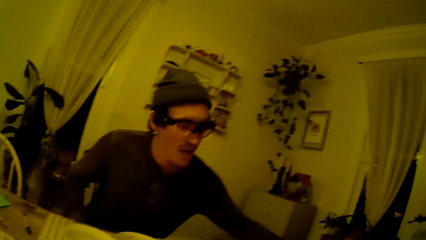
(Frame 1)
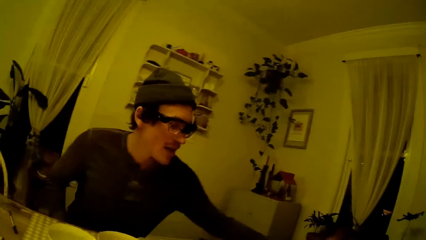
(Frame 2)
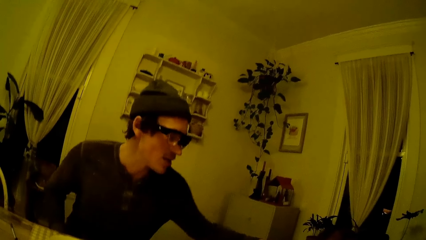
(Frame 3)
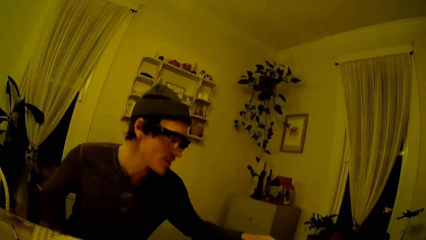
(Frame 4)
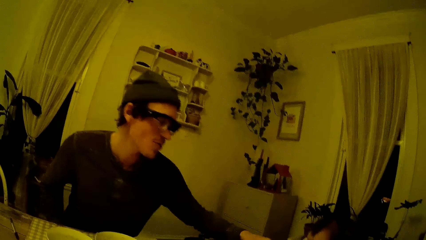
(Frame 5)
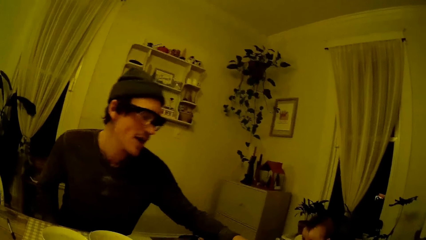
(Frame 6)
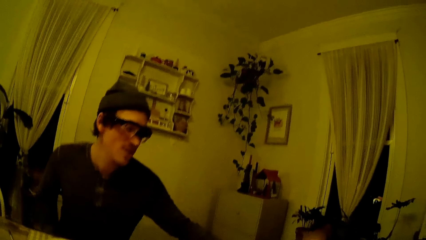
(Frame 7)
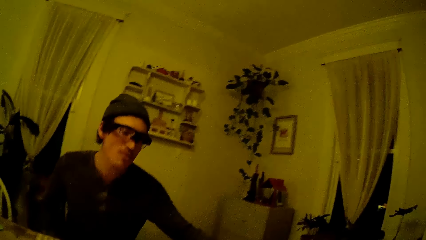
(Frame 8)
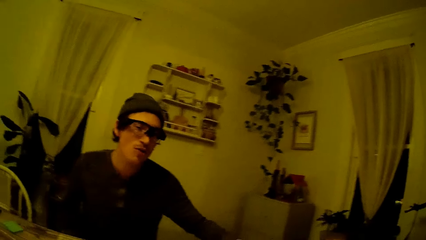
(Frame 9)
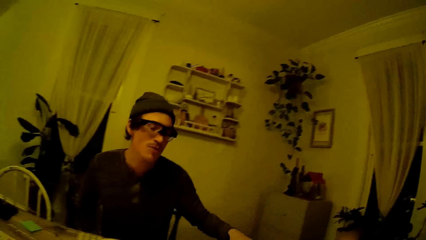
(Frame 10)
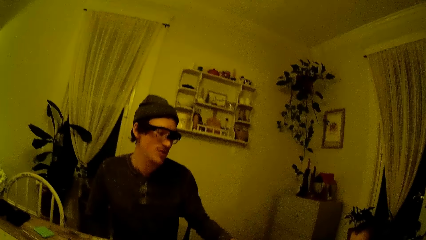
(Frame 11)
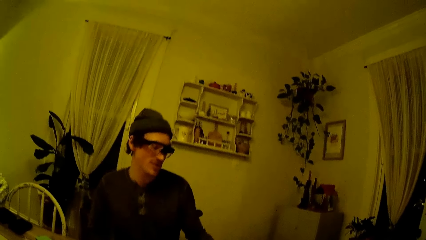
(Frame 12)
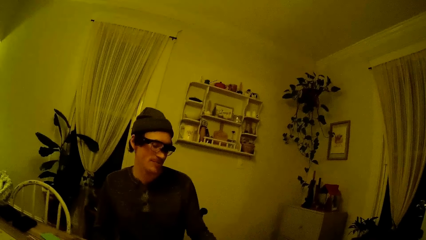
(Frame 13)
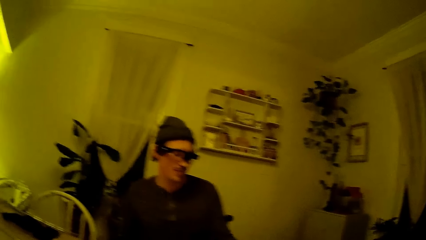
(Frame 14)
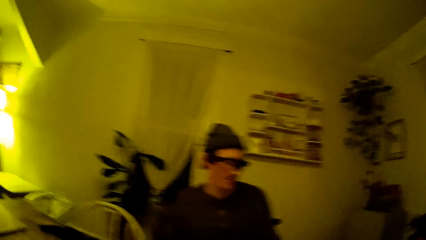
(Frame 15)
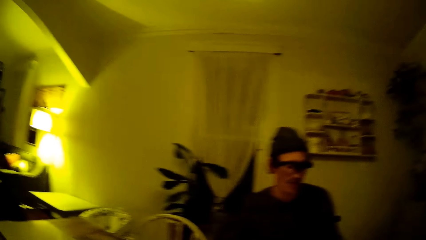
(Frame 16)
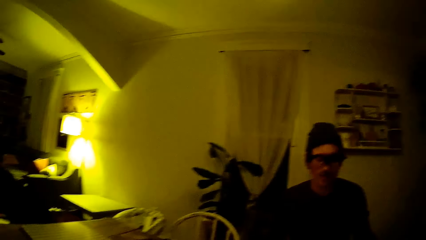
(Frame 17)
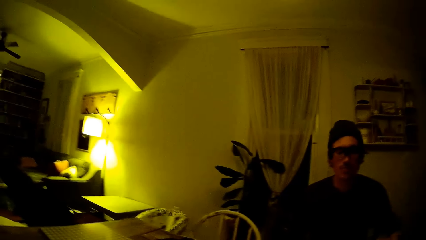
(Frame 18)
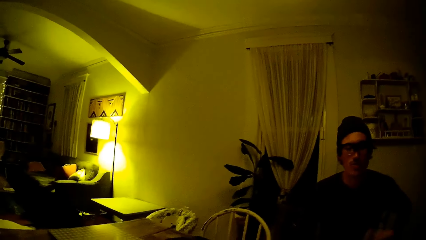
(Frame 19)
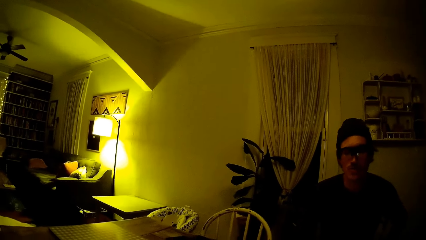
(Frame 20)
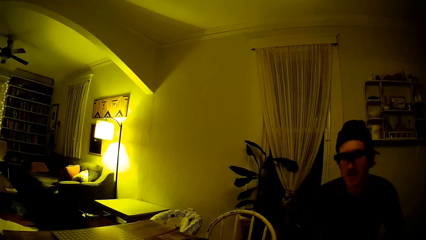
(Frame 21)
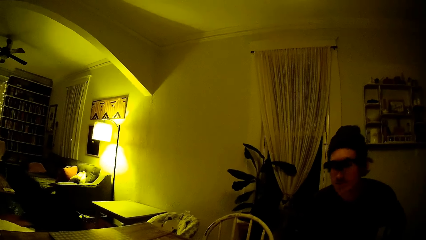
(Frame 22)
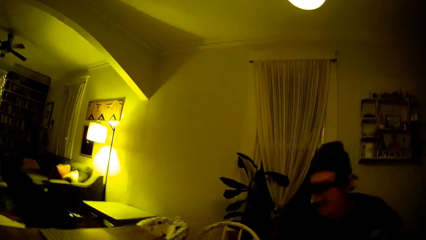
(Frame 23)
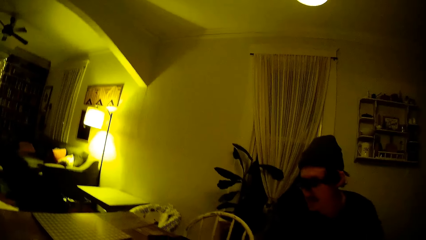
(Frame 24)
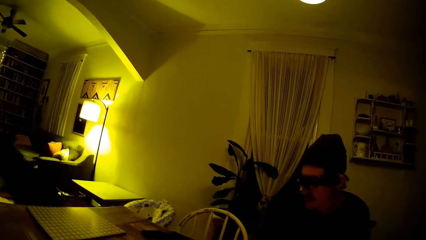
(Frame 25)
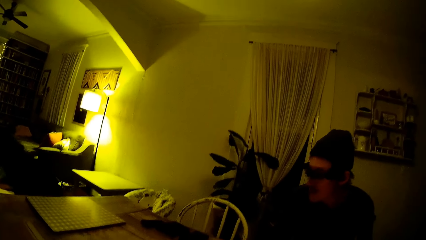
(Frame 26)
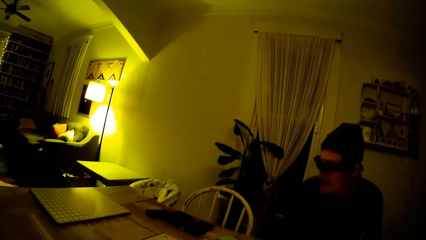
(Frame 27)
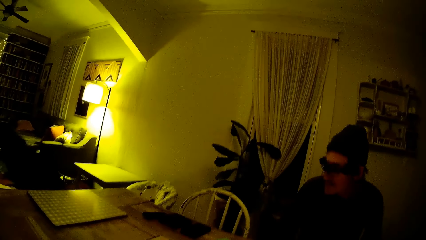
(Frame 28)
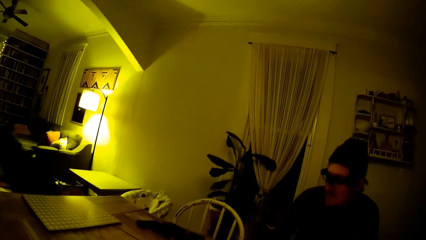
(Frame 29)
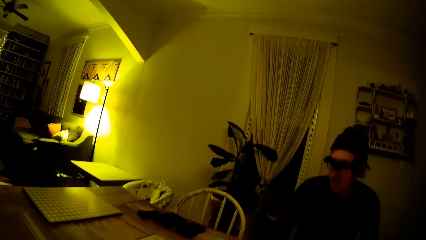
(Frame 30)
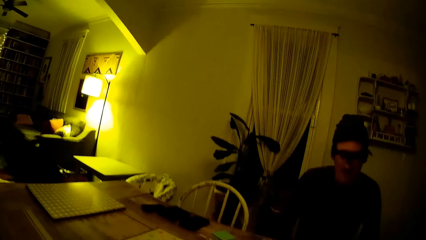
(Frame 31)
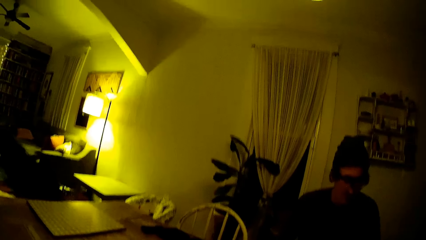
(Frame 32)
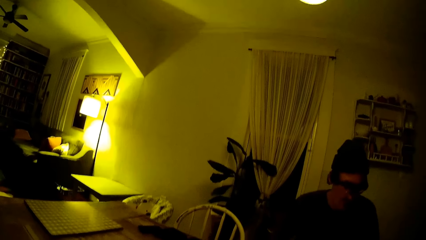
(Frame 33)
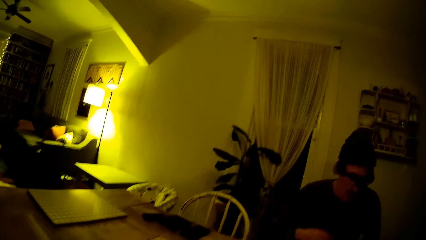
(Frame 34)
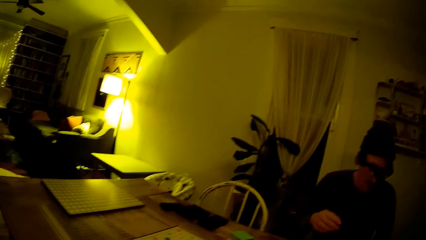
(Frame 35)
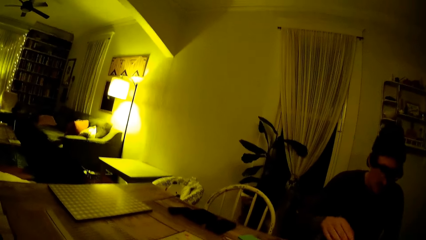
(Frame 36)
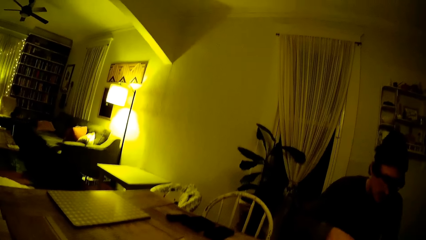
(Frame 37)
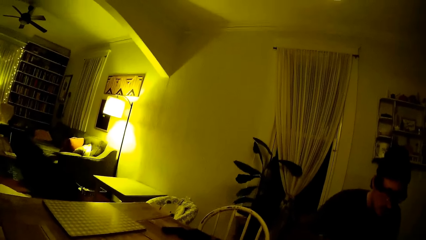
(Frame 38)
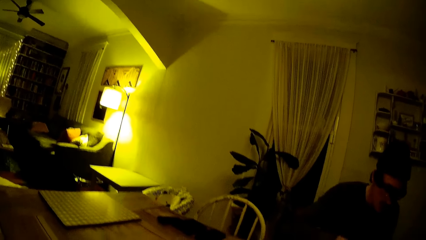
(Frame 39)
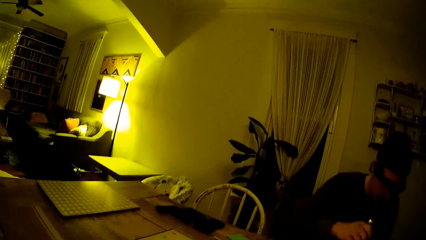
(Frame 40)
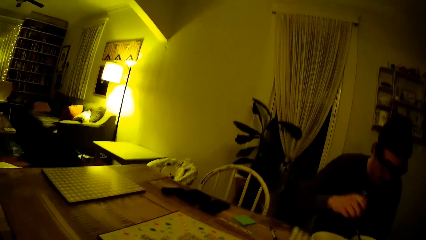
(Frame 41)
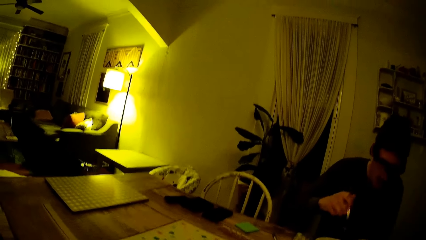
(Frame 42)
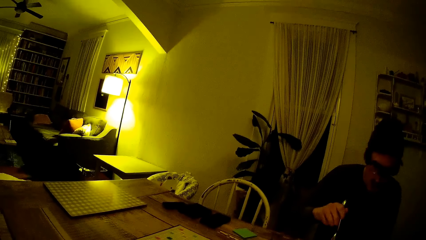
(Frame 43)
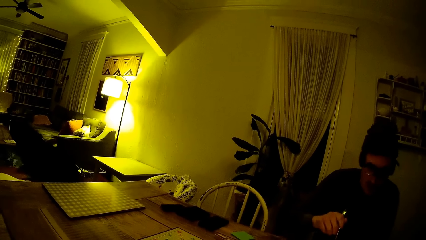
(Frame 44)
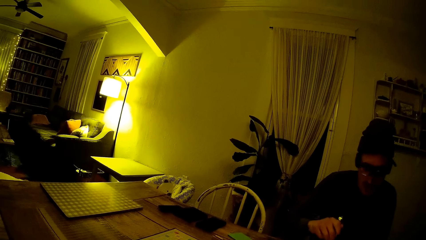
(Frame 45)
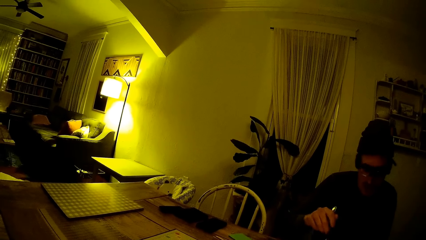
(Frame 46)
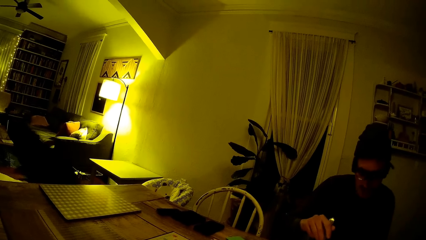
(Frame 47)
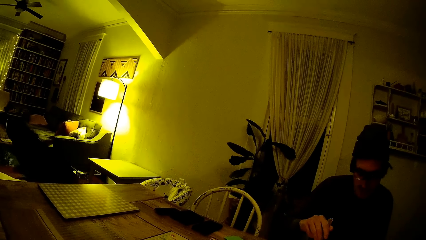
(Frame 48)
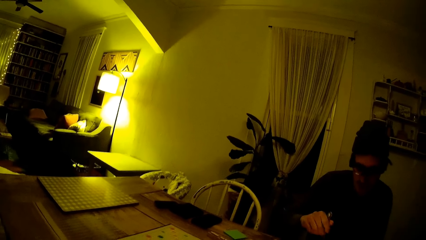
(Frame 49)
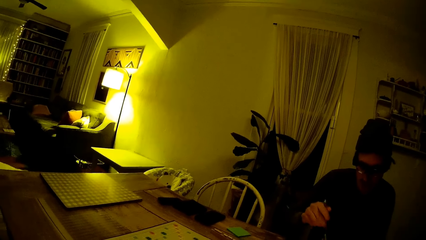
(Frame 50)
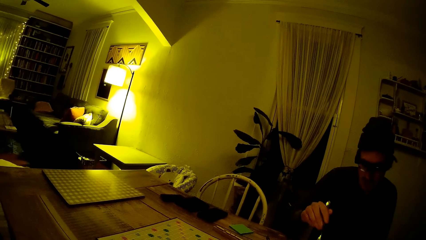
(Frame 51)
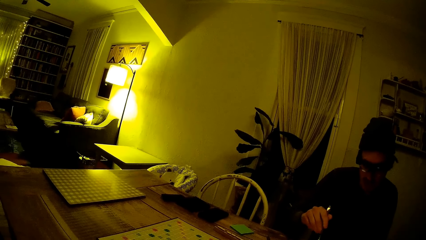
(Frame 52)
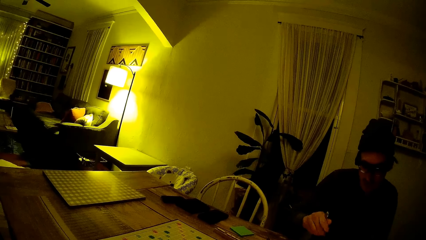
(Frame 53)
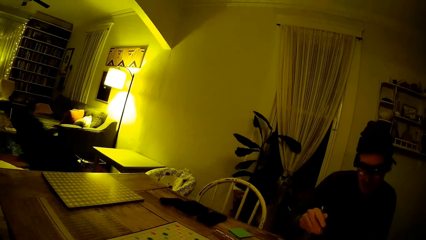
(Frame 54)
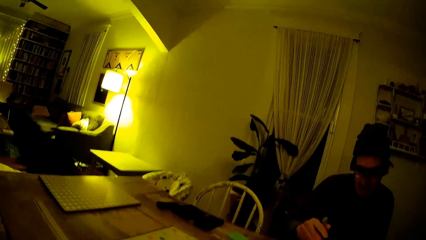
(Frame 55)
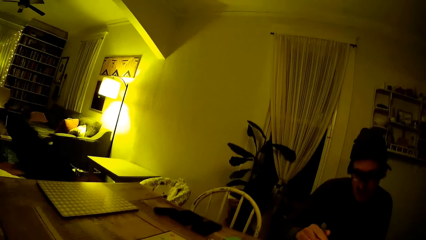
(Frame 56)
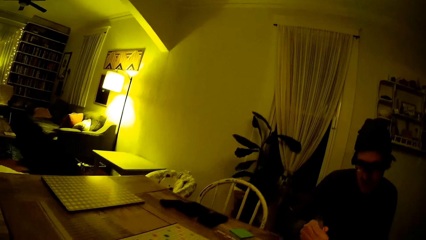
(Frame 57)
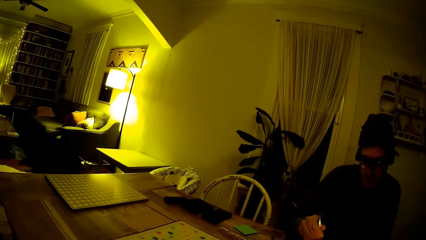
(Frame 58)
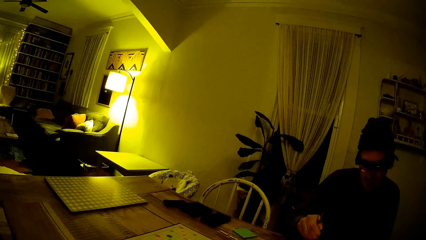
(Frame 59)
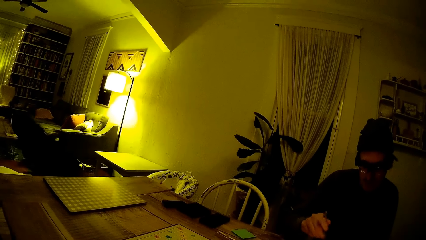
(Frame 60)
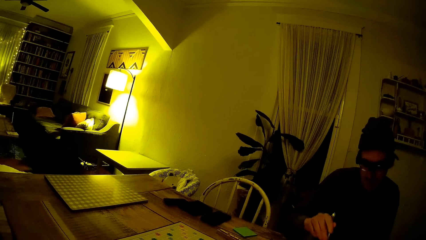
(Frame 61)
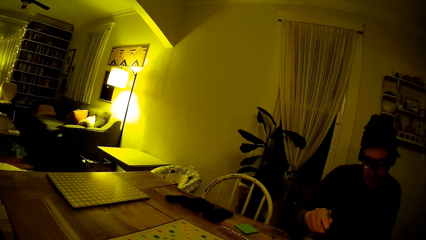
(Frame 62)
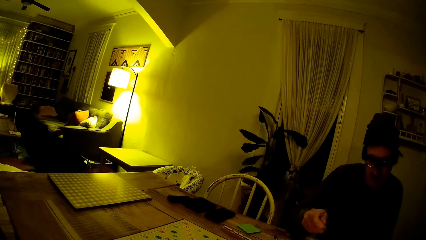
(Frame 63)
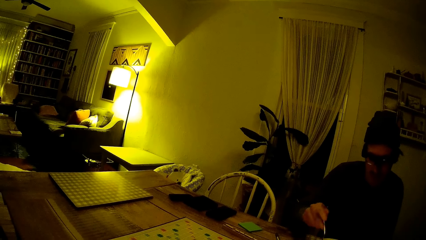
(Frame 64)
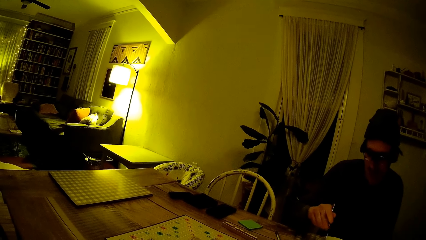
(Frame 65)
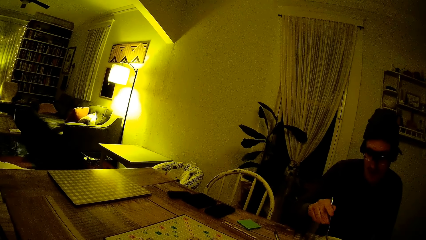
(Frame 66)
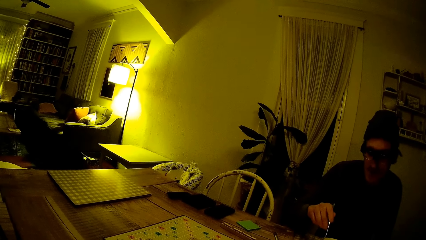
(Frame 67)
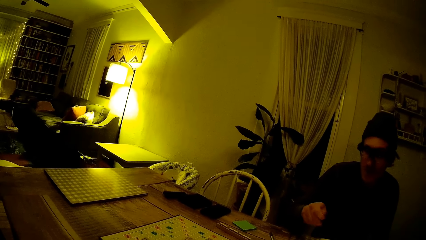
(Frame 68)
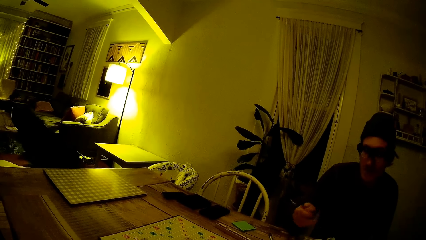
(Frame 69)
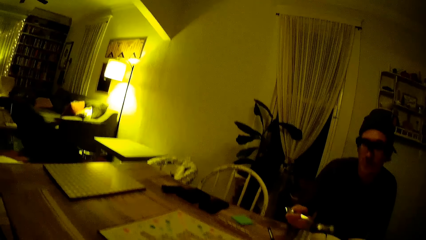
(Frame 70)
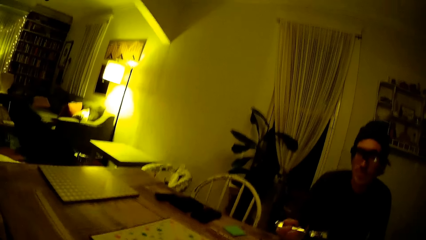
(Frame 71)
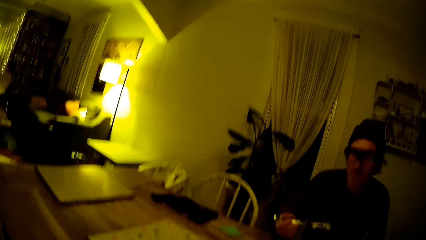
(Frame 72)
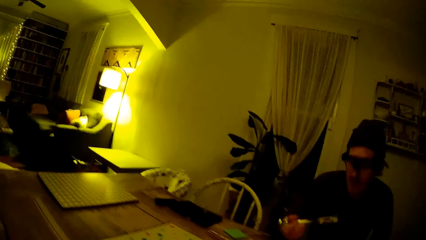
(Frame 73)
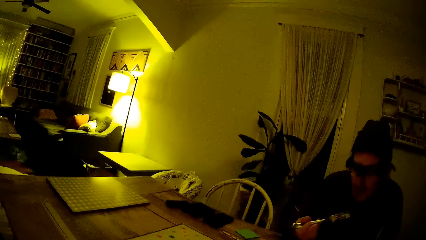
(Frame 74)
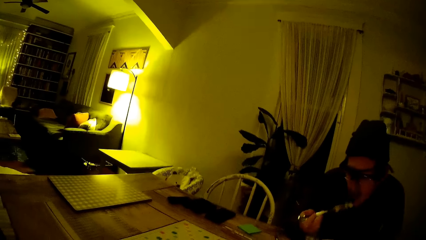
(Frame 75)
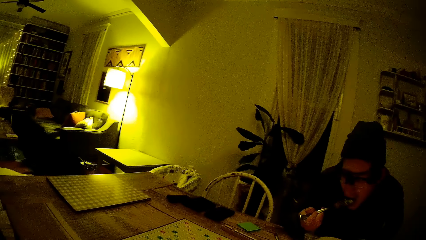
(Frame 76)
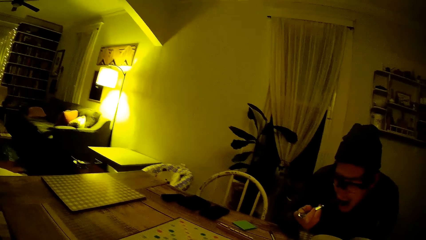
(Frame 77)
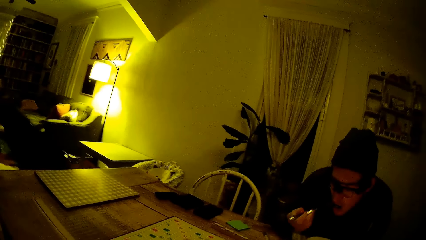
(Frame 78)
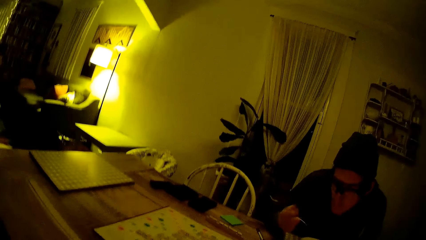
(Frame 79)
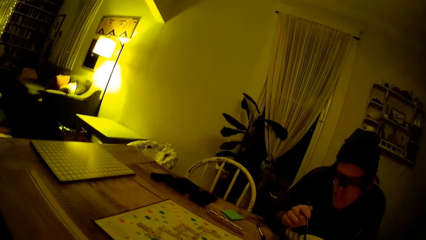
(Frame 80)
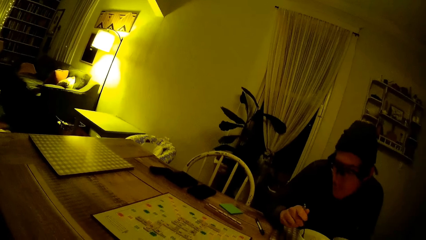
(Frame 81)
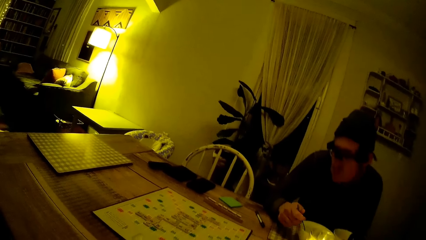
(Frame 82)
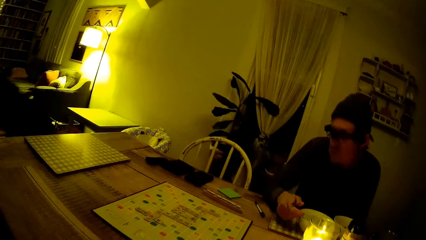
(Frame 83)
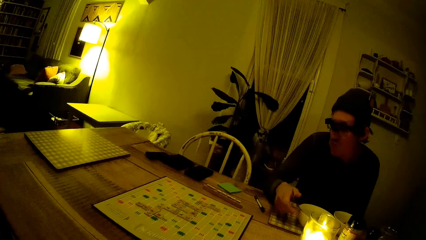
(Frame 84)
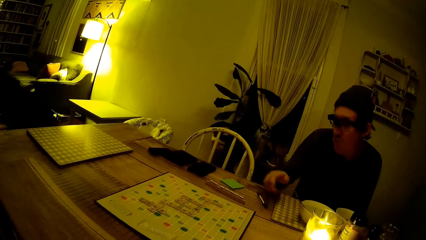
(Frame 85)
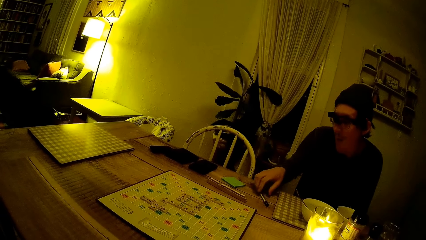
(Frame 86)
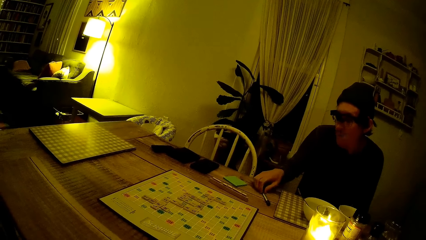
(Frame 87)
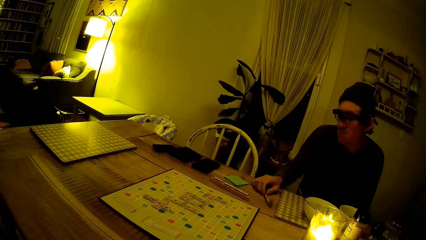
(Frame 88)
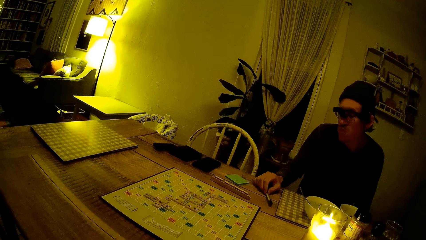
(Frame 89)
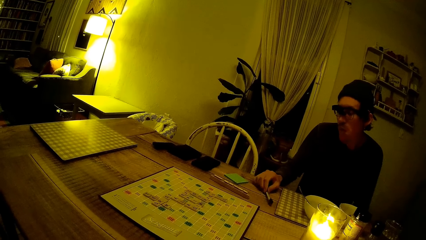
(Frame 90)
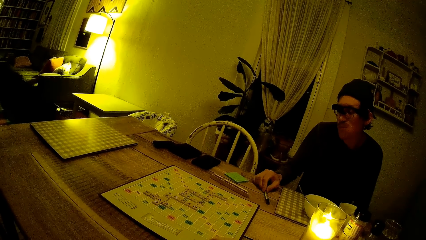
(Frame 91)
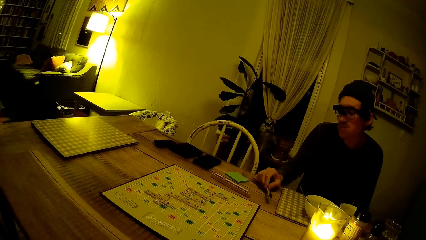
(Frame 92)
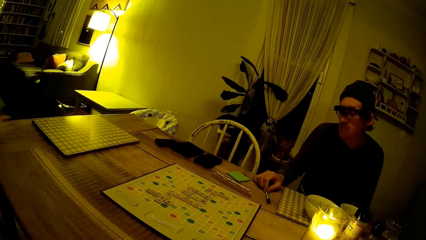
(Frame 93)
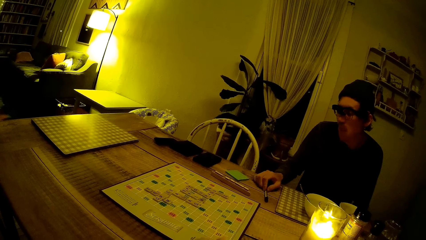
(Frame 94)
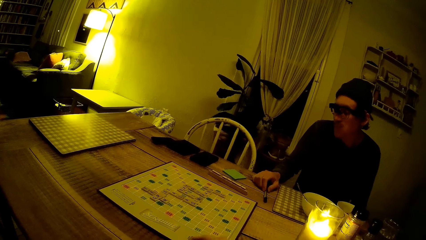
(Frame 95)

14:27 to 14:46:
A man looks at the baby. The man sings. The man lifts the napkin with his left hand. The camera wearer looks around the house. The man lifts the fork with his right hand. The man converses with the camera wearer. The man picks sushi from the bowl of sushi with the fork in his right hand. The man eats sushi or spaghetti with the fork in his right hand. The man drops the fork in the bowl of sushi with his right hand. The man drums with a pen on the dining table with his right hand. The camera wearer taps the table with the pen.
